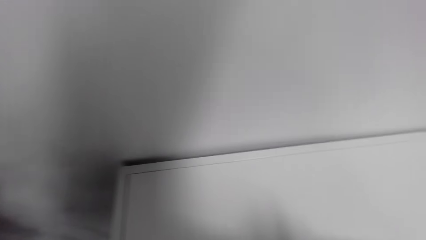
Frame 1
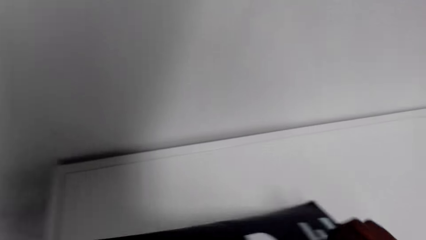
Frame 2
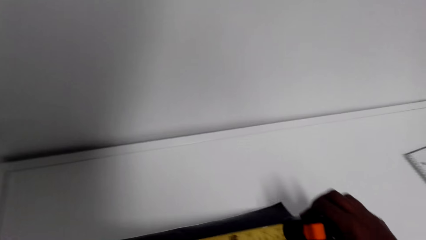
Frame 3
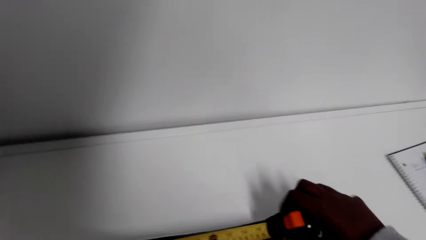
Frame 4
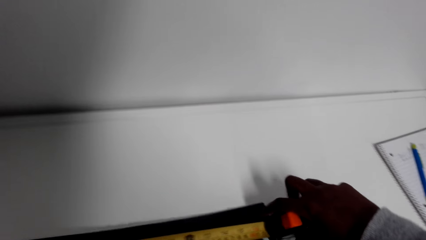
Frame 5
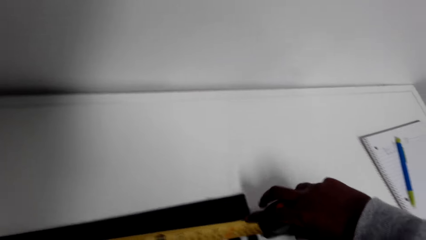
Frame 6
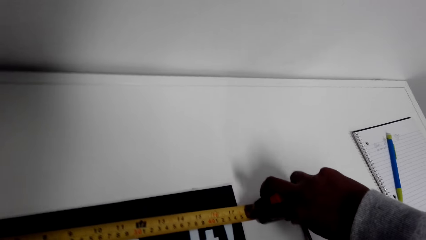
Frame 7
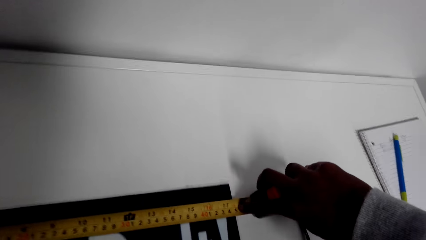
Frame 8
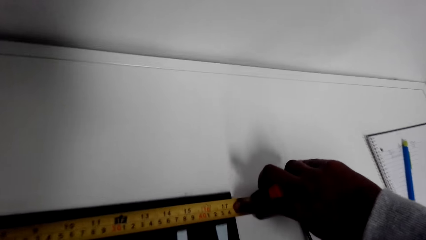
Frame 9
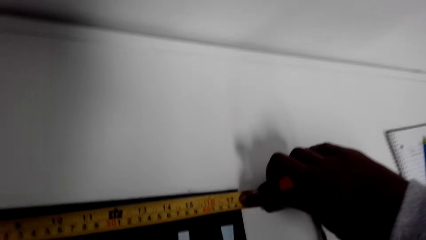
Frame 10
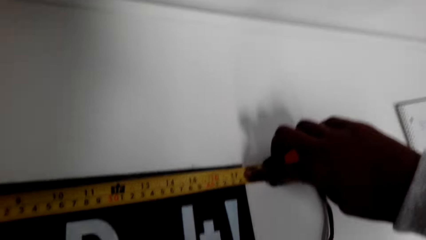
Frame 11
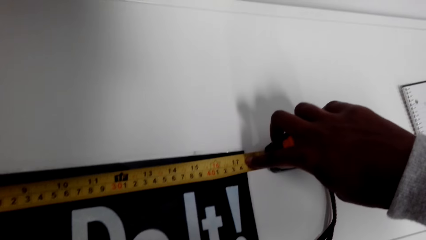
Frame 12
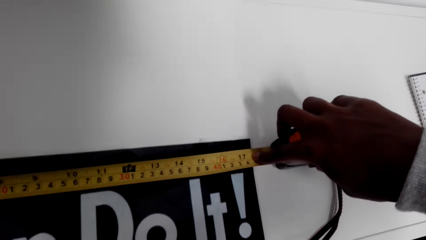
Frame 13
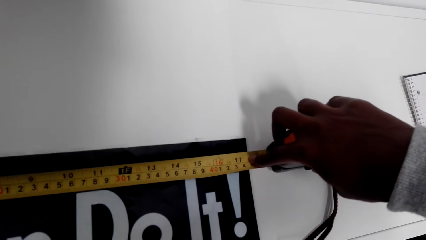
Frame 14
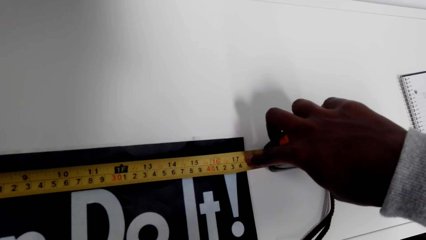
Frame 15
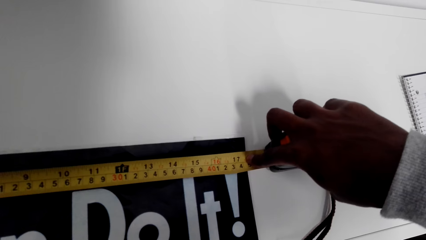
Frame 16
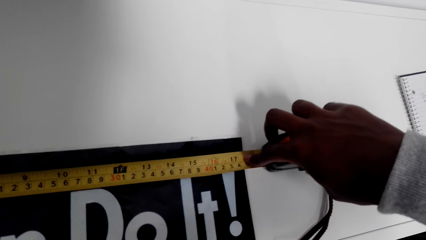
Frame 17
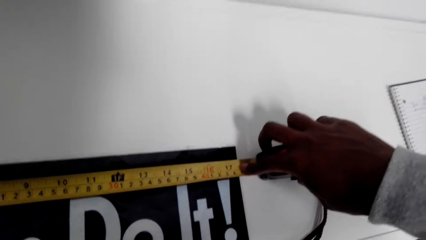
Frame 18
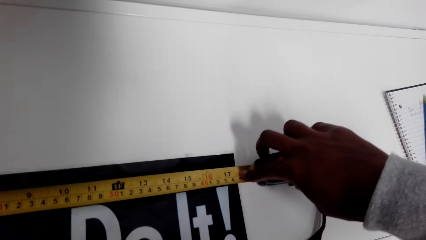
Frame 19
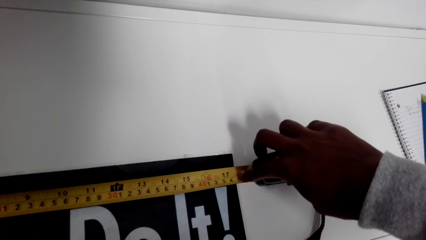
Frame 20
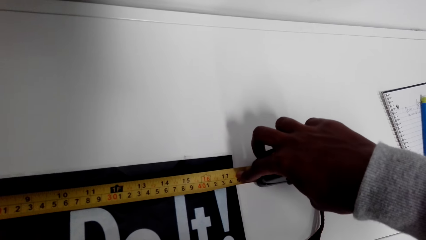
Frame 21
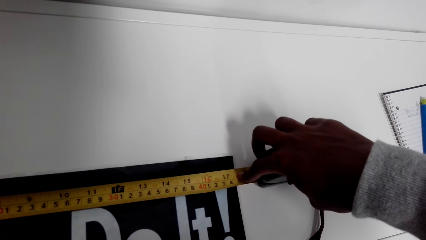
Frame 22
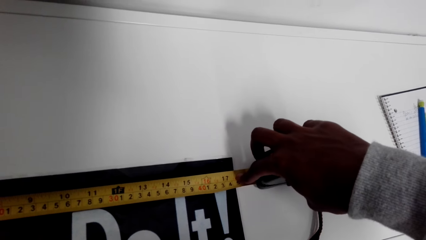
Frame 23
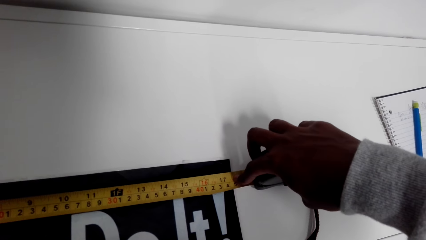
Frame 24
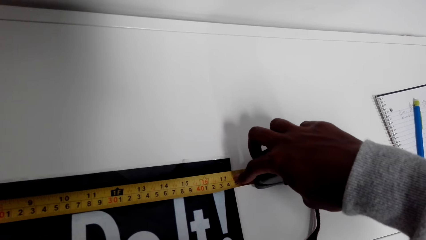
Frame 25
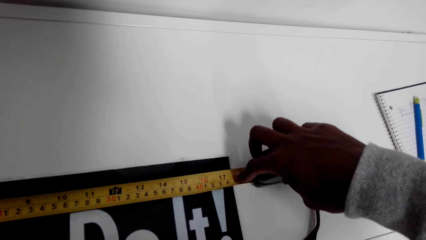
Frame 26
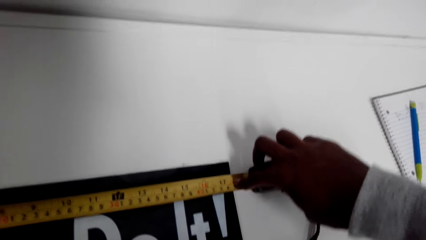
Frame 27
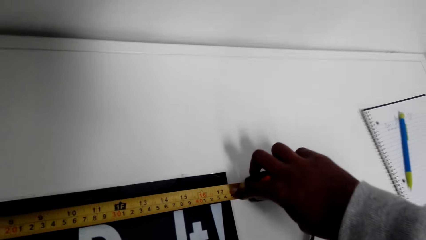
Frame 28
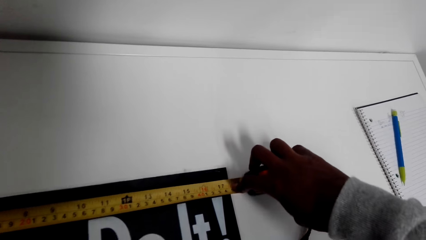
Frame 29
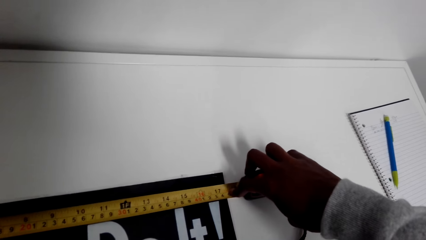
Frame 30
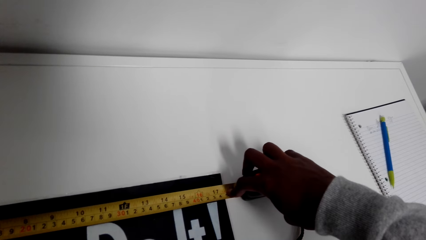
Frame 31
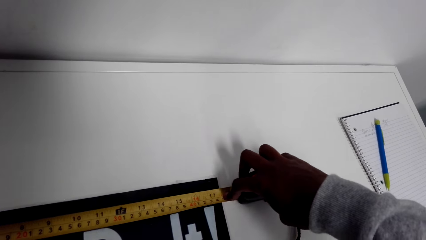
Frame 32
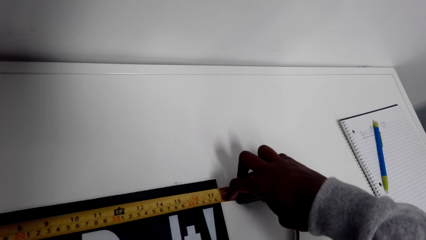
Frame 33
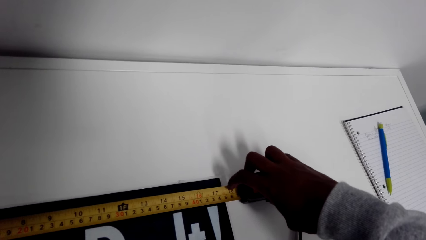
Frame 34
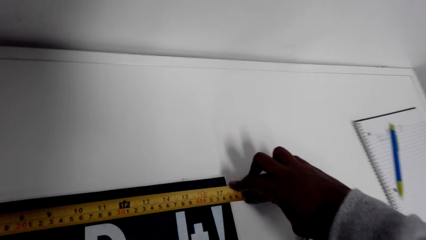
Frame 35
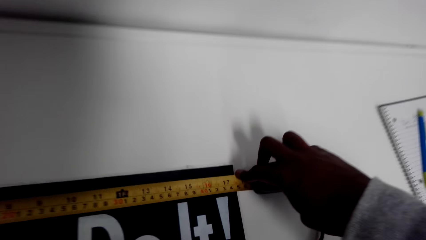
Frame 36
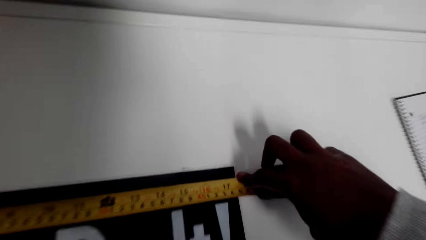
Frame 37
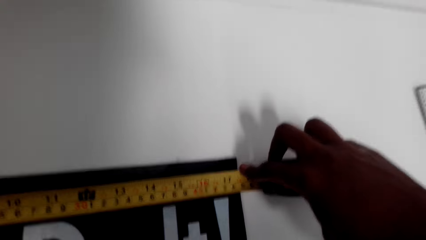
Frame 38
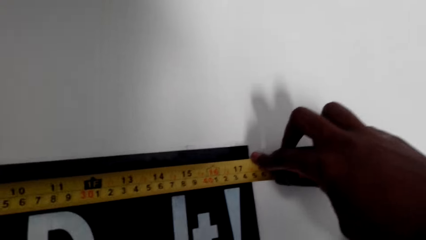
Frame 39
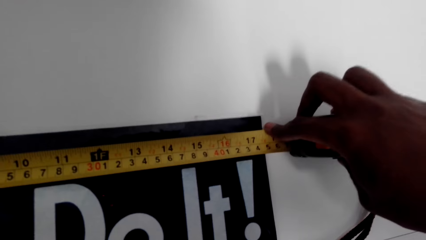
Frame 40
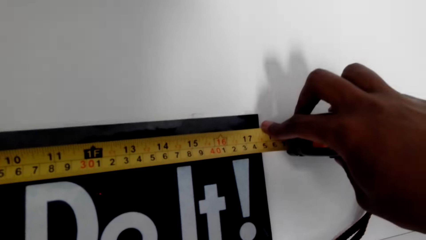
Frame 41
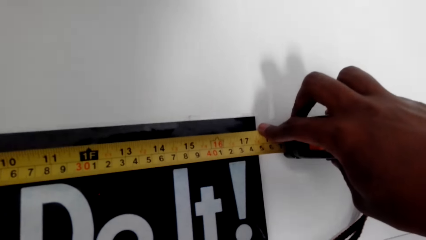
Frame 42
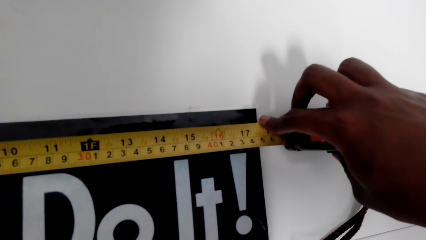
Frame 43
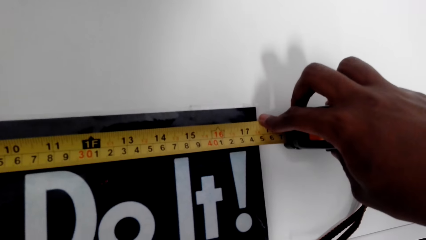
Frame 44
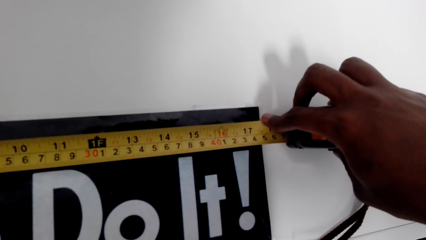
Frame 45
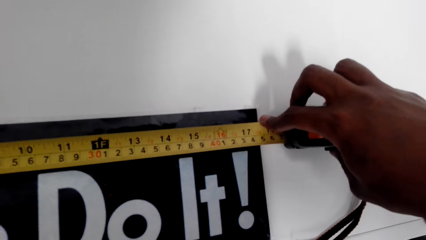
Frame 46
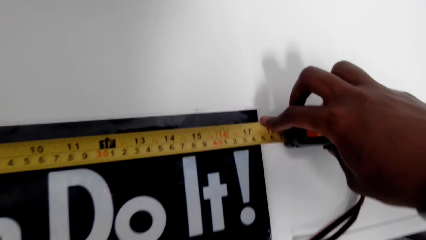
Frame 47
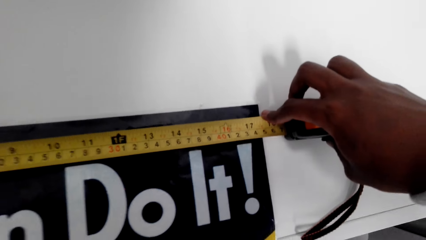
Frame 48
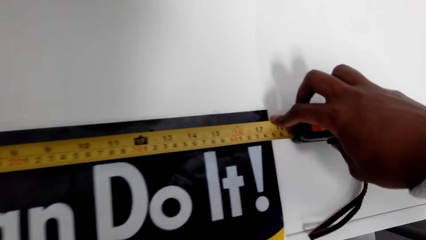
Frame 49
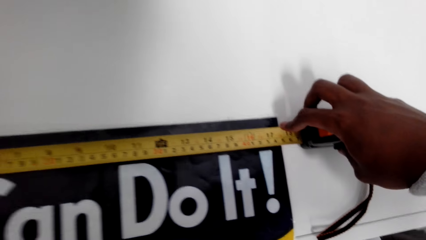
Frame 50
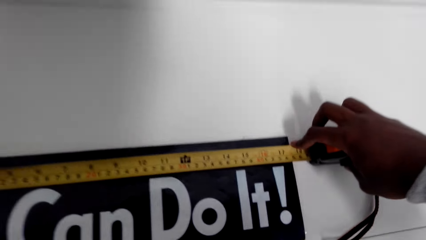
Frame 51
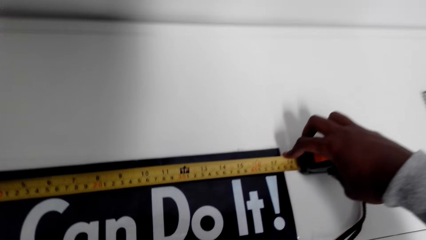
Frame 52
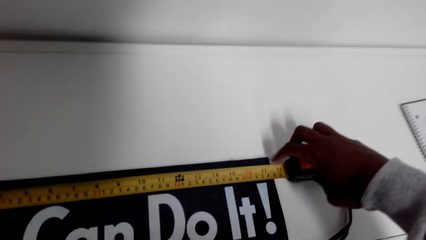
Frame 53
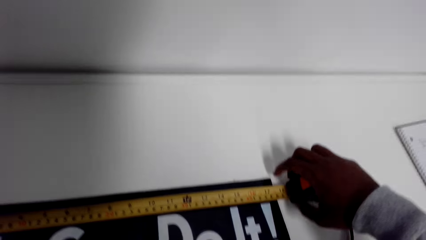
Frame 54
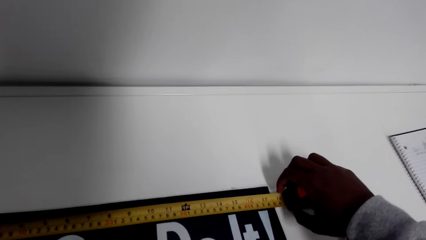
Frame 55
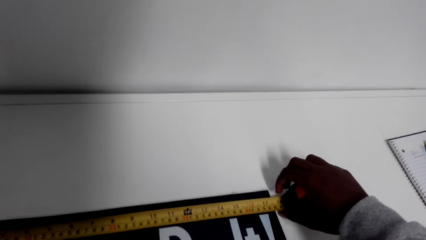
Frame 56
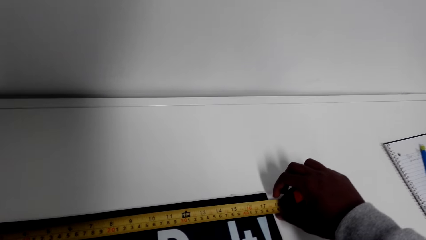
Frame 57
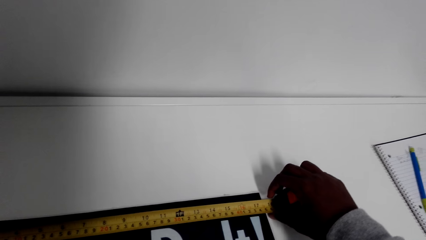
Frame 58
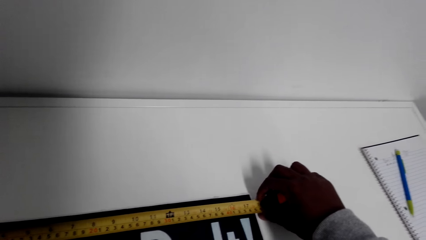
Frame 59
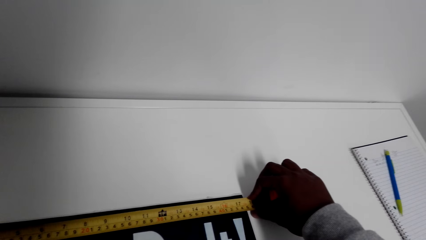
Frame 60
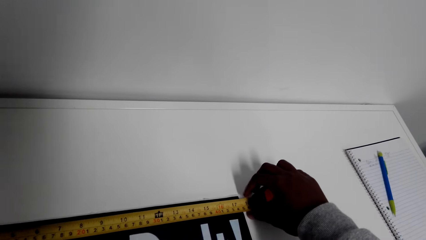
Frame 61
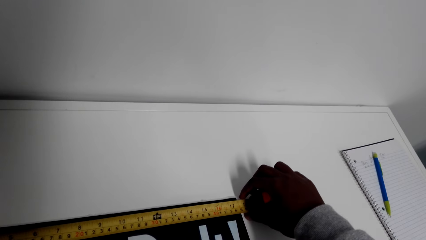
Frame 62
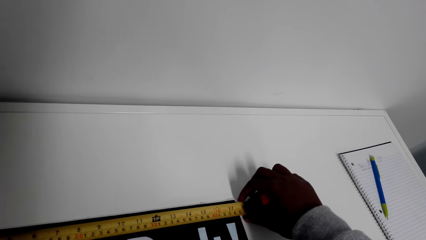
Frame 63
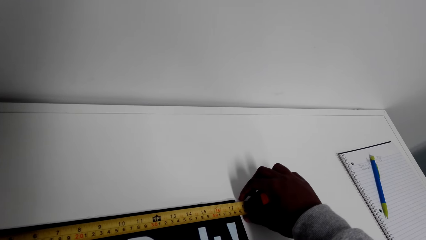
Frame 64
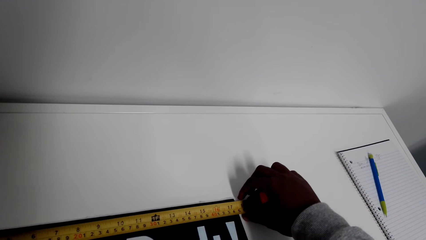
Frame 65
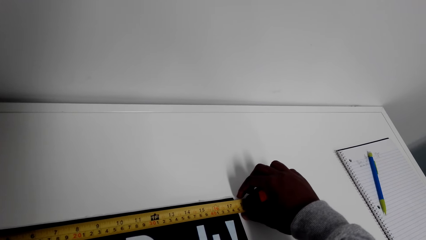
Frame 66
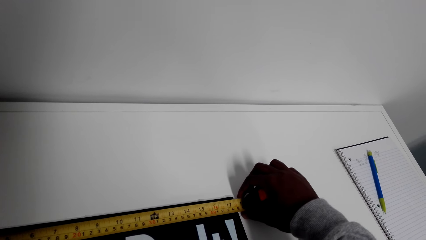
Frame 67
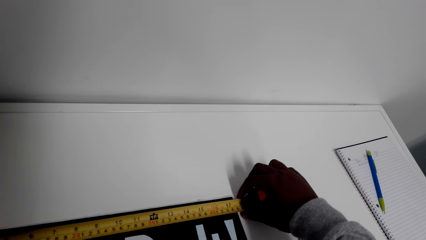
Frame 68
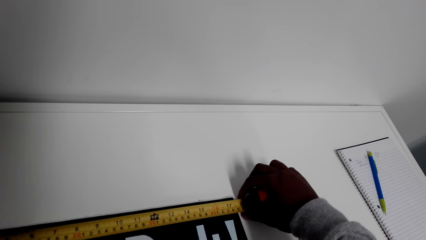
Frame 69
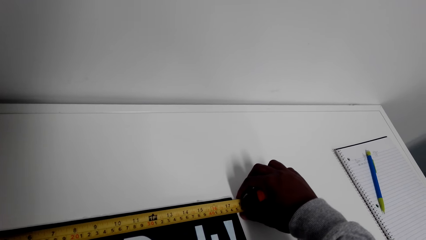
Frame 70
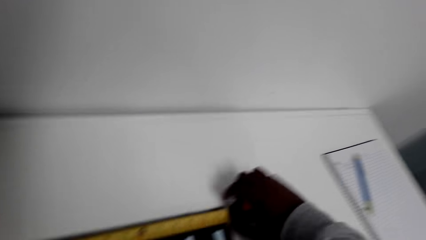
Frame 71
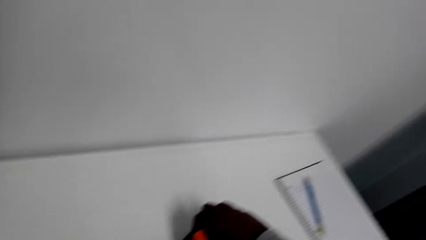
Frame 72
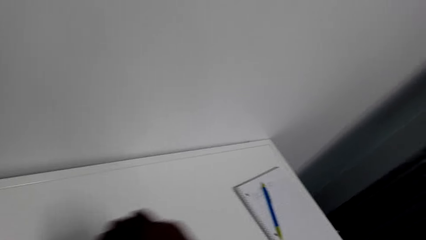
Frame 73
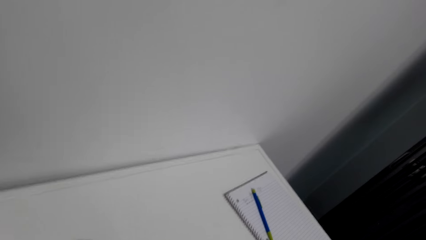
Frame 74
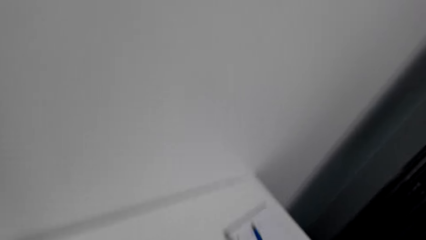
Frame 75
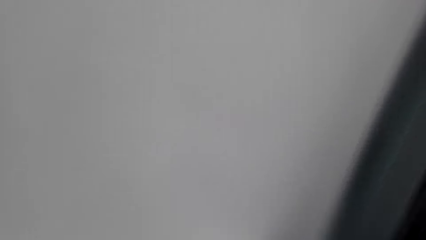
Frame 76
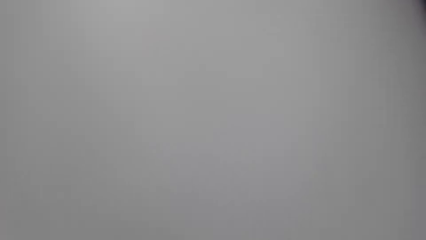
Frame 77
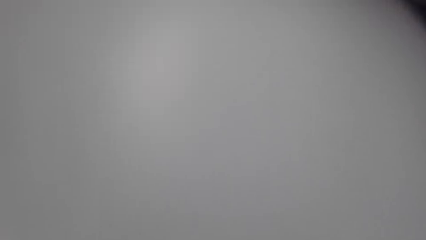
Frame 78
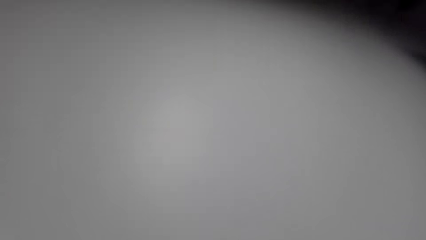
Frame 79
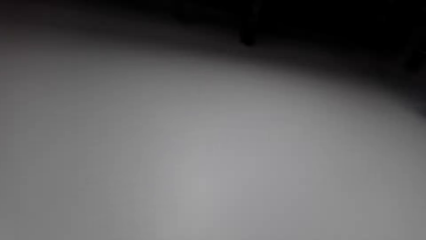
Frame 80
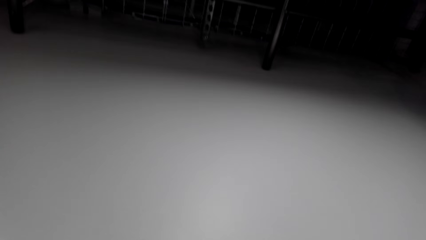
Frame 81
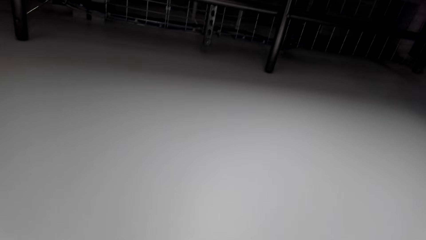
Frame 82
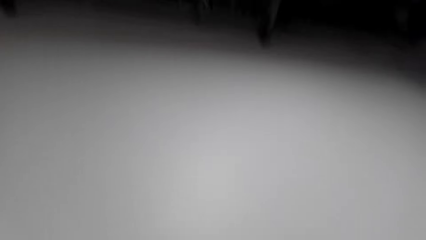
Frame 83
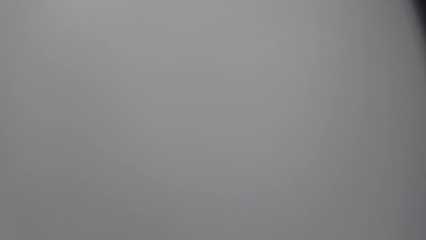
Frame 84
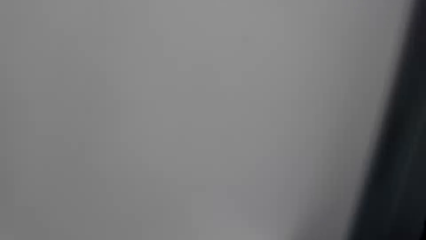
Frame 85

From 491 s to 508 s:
The camera wearer measures a poster's width. They look around the house.
